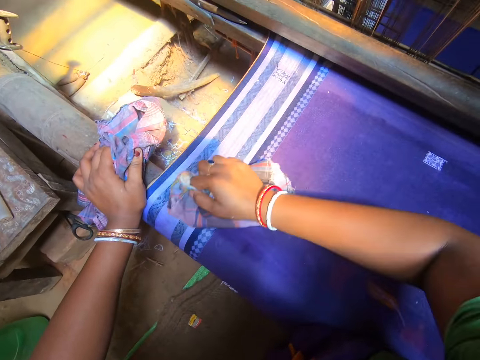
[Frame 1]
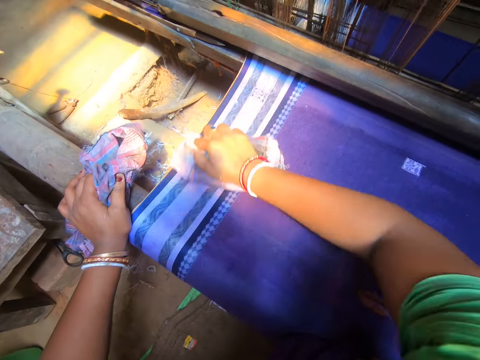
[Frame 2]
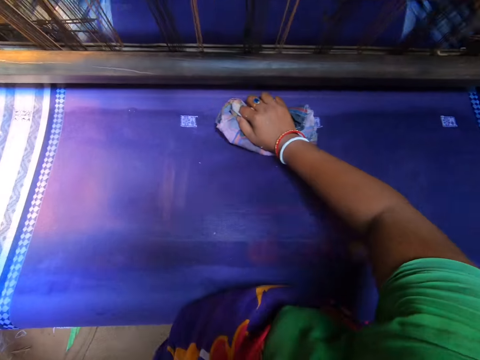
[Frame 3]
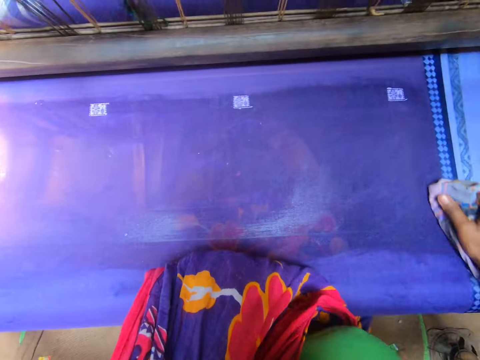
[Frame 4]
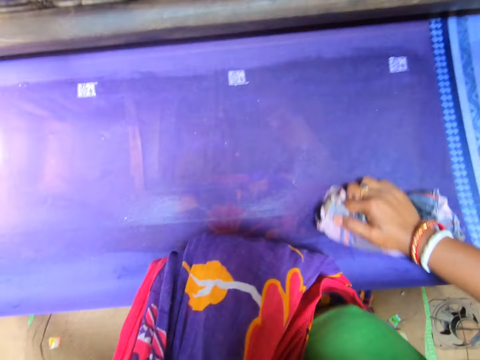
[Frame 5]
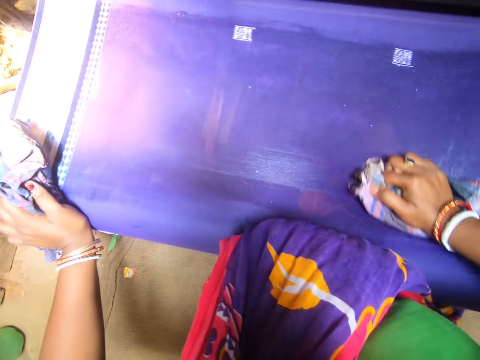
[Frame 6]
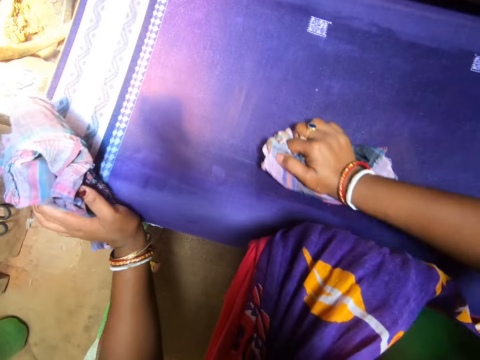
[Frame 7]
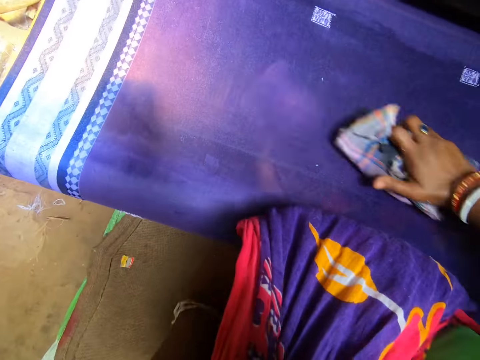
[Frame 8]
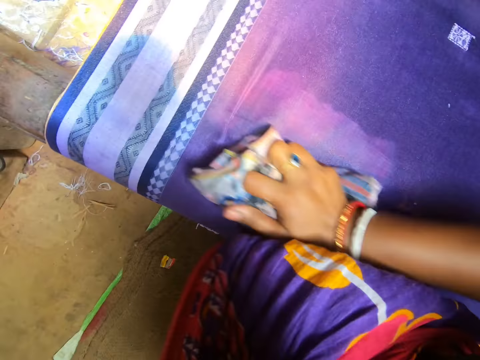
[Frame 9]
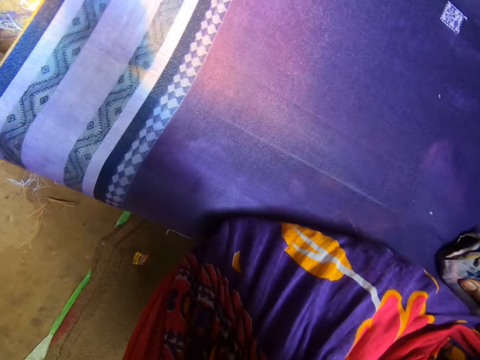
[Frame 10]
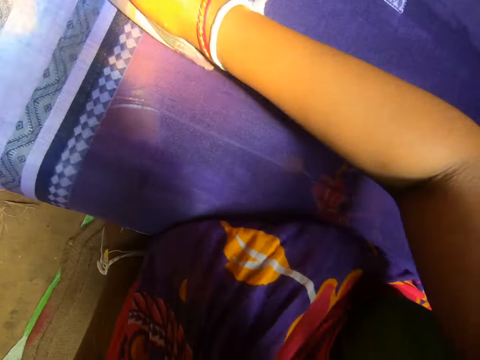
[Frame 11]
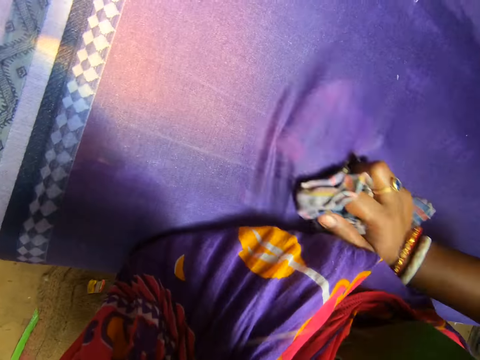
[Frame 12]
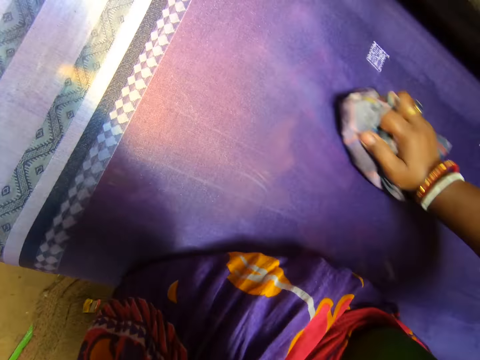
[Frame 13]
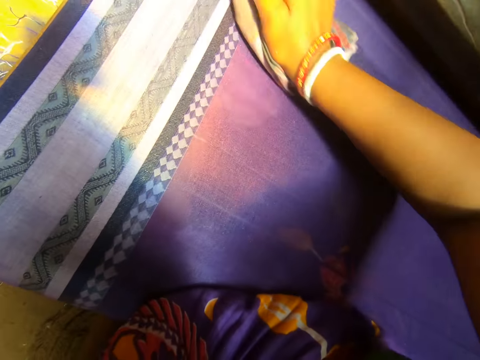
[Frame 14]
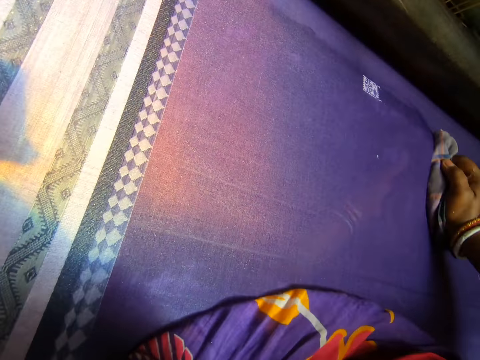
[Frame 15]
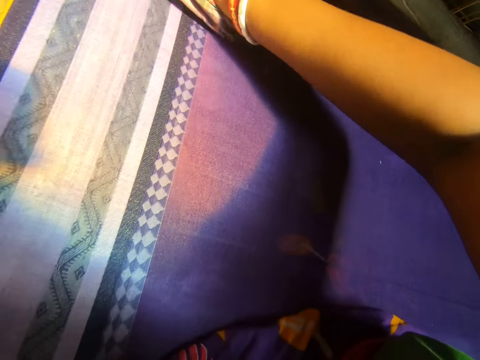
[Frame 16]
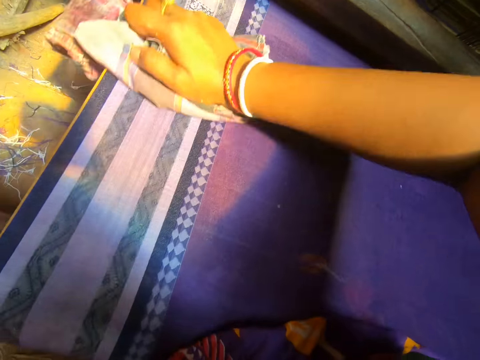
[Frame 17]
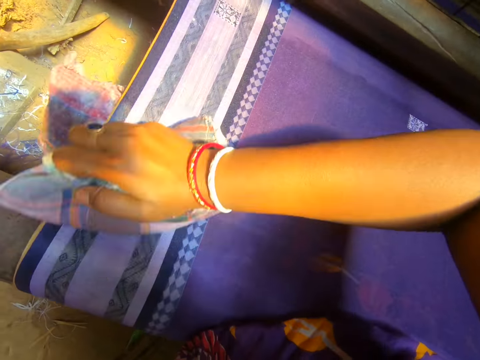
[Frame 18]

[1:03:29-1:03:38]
The camera wearer smoothens the tapestry with the piece of clothing in both hands.

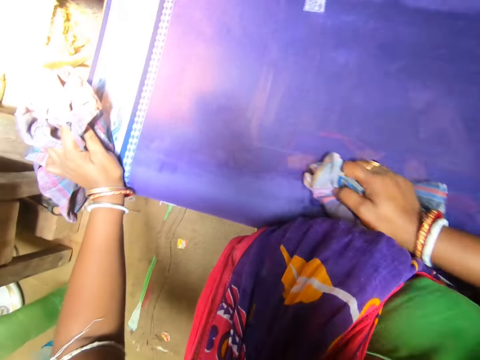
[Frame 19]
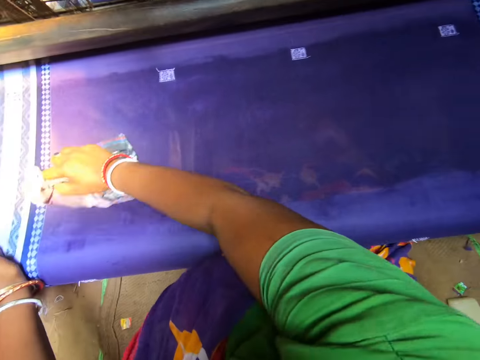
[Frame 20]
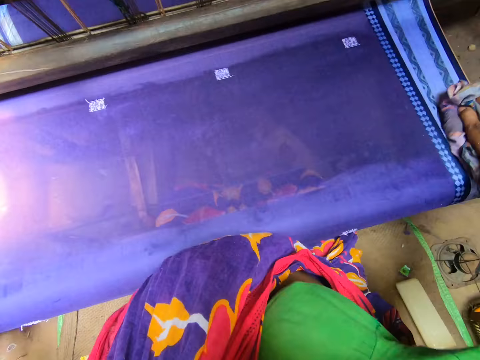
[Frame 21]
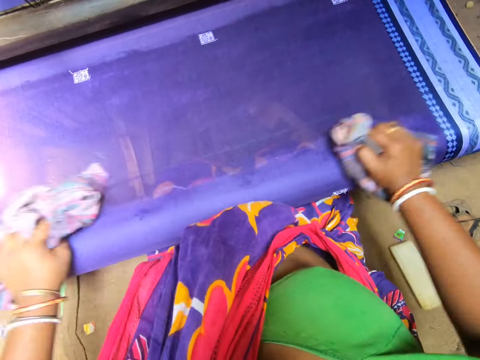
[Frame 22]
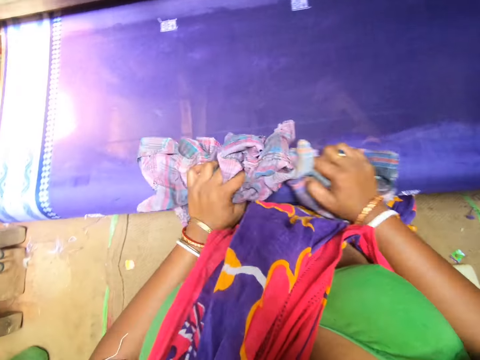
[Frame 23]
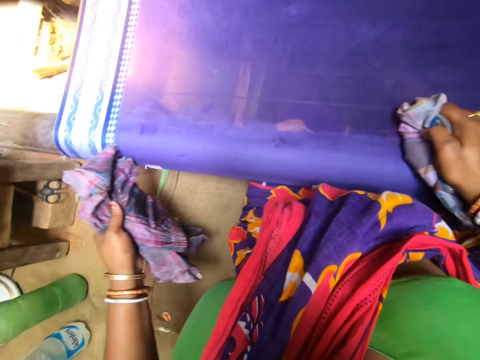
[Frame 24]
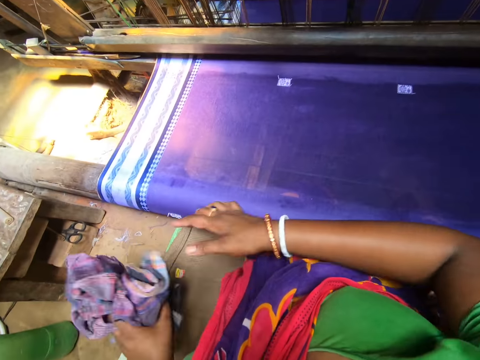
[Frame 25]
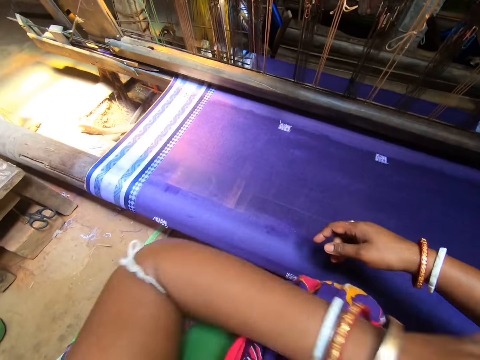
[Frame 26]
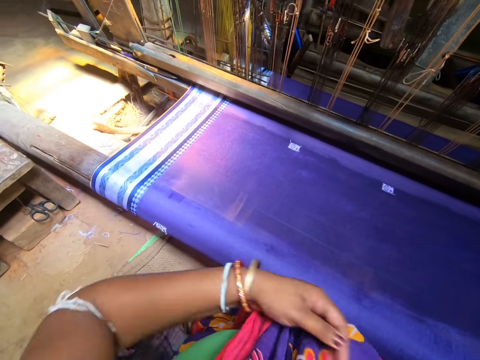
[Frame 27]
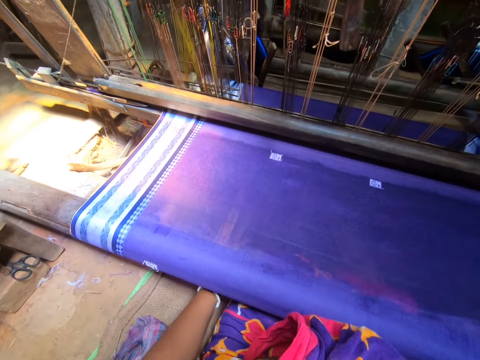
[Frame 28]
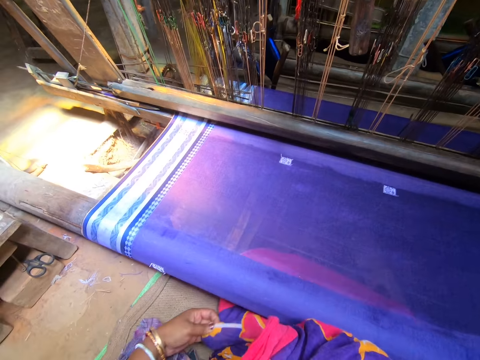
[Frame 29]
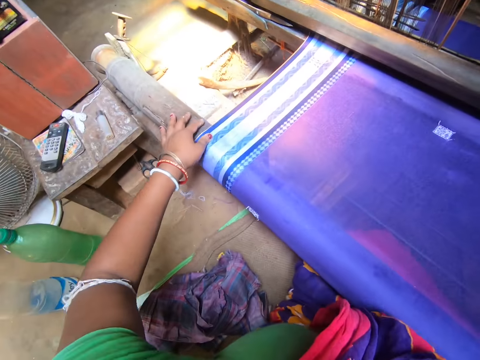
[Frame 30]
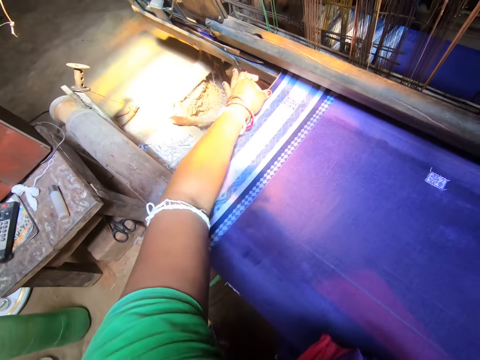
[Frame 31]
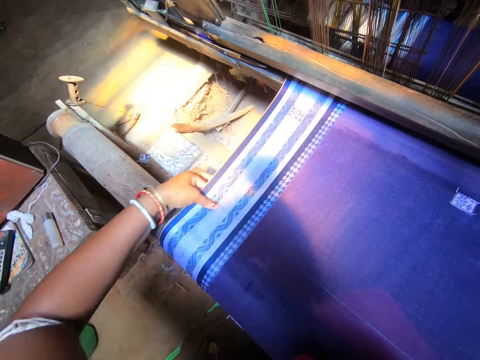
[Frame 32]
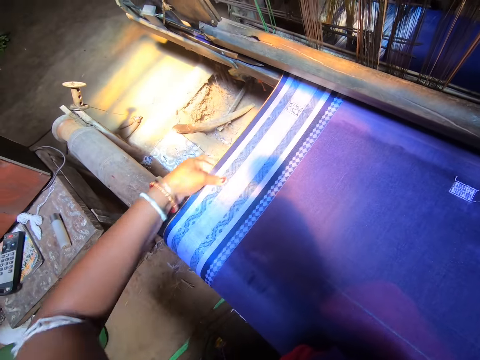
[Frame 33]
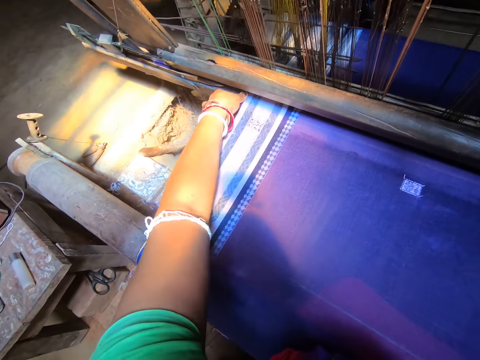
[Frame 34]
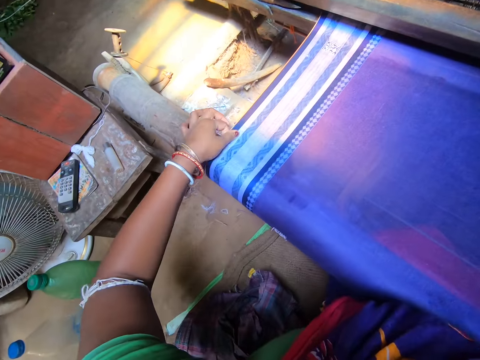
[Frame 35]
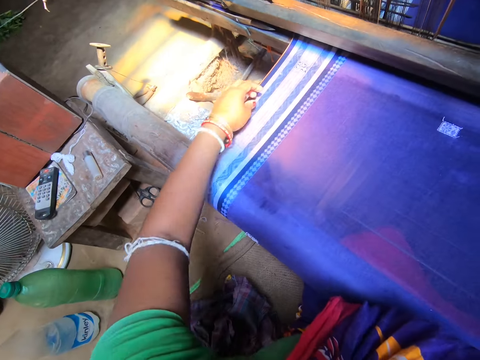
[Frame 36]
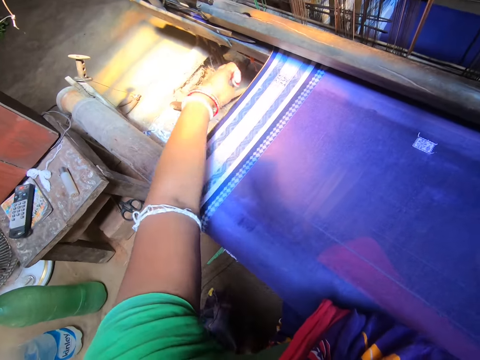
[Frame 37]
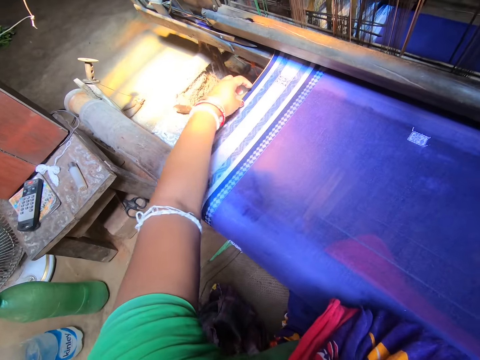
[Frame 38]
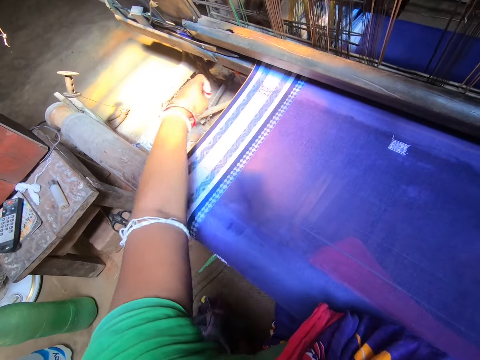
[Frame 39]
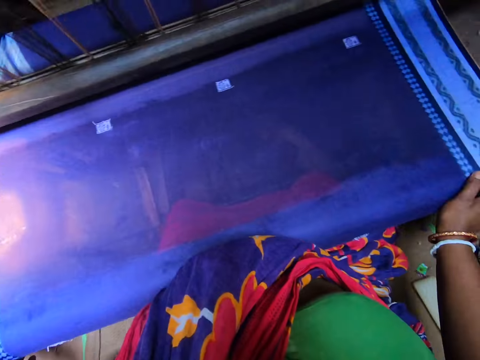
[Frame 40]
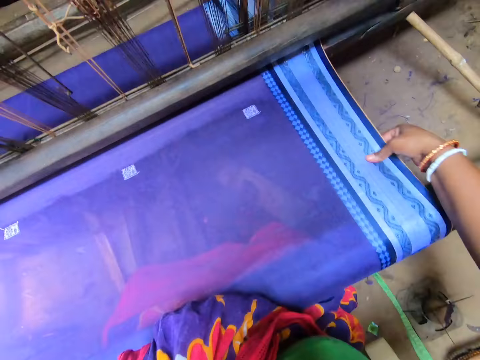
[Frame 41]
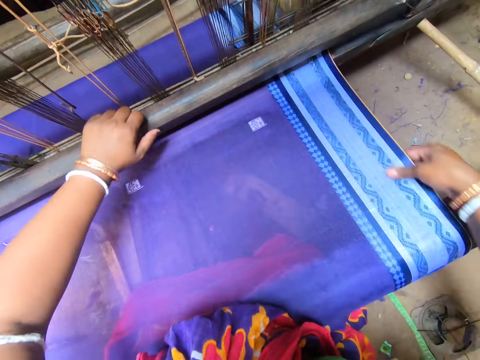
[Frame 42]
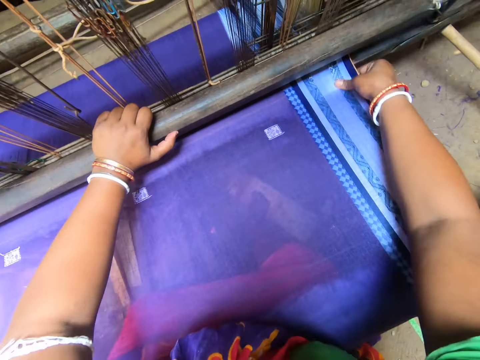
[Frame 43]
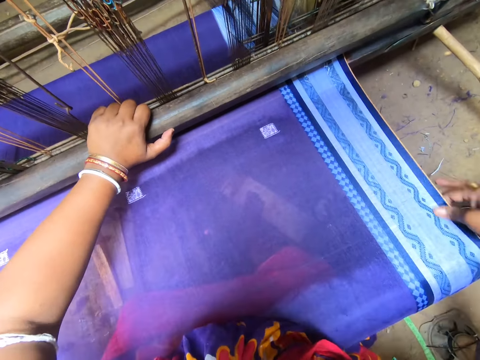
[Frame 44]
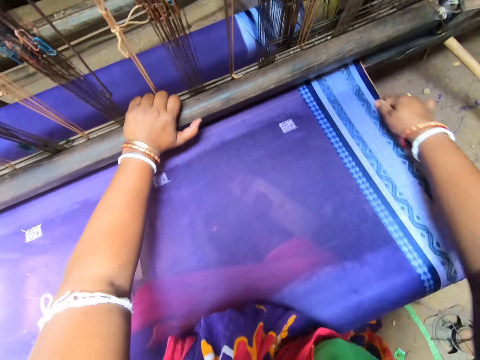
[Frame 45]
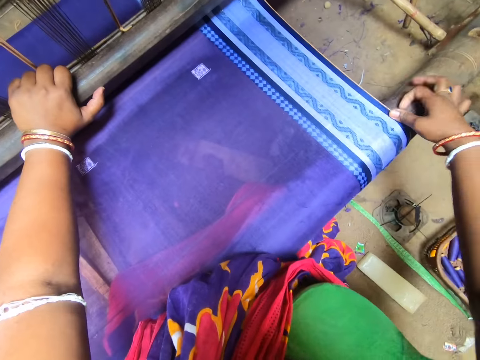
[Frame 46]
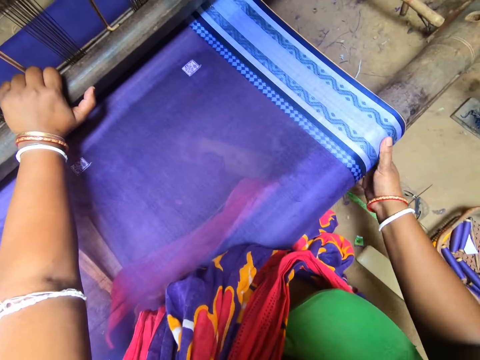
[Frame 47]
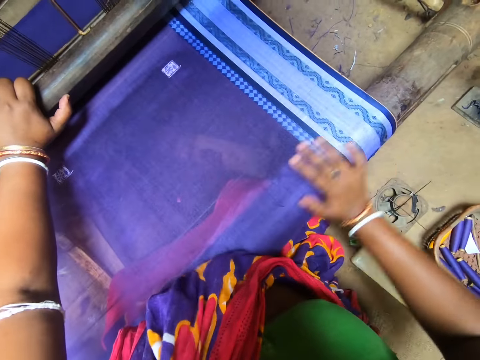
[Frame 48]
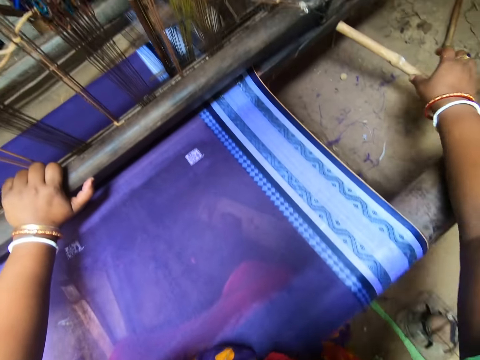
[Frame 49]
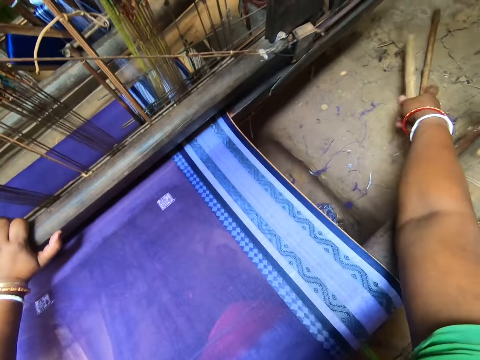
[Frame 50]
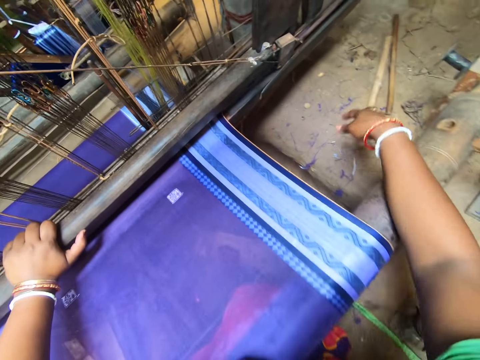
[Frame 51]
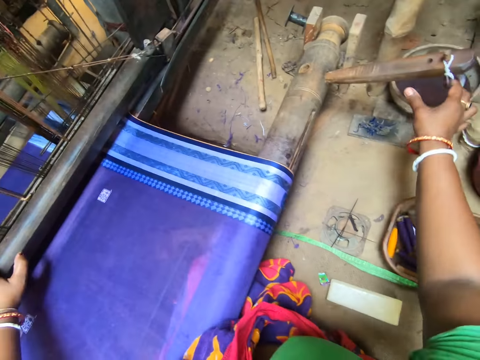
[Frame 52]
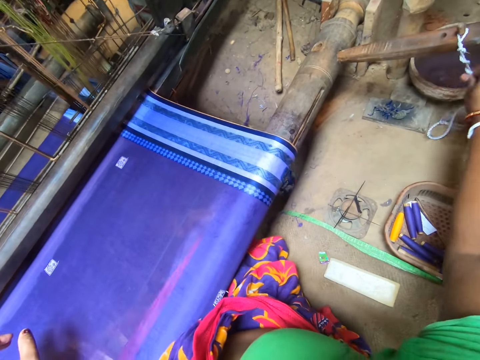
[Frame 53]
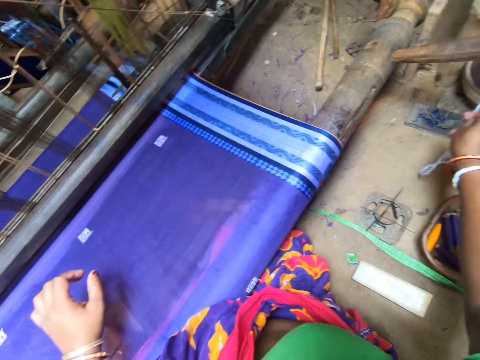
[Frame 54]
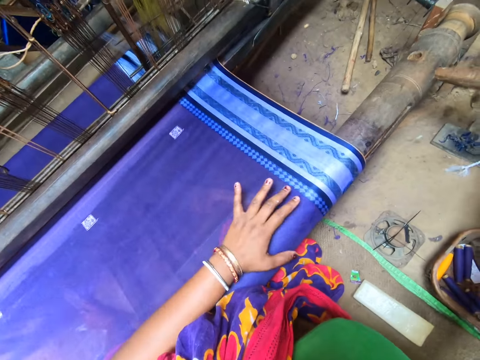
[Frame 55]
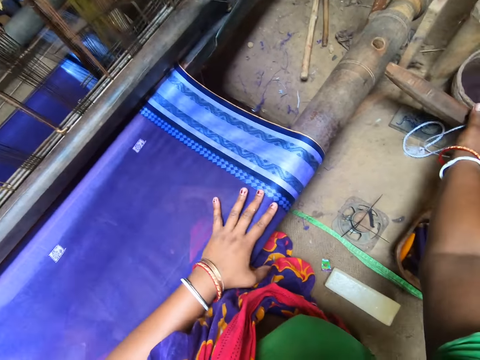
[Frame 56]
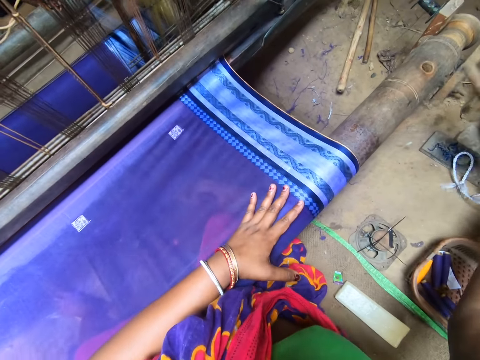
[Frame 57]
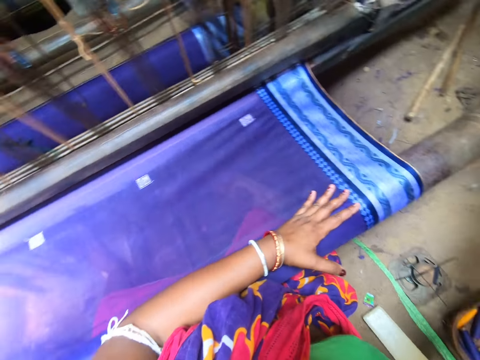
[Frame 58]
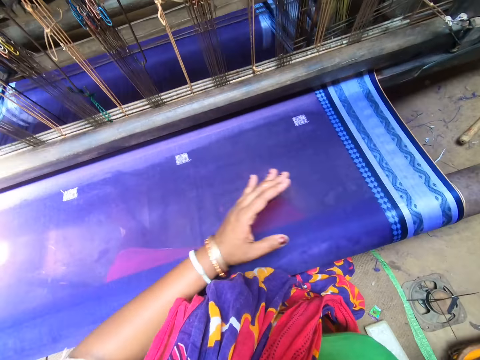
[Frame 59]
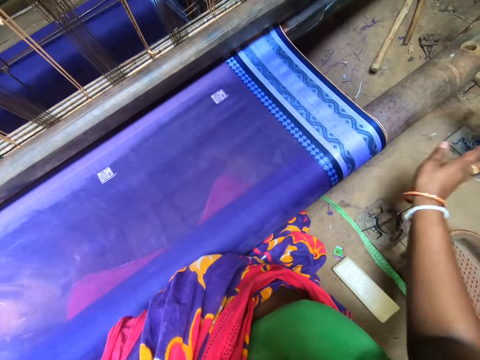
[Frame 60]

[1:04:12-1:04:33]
The camera wearer rubs the garment with both cloths. She drops the piece of clothing on the floor with her left hand. She smoothens the tapestry with her left hand. She stretches the garment. She removes loose thread from the tapestry with her left hand. She smoothens the tapestry with her right hand. She stretches the garment. She touches a piece of wood. She tightens a piece of thread on a stick on the handloom's pedal with her right hand. She pulls the thread on the loom handle. She moves the piece of wood in the loom.
